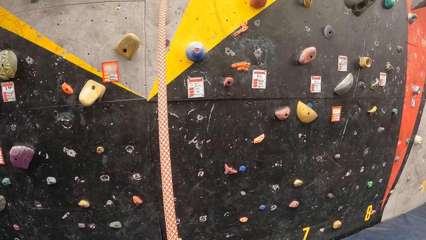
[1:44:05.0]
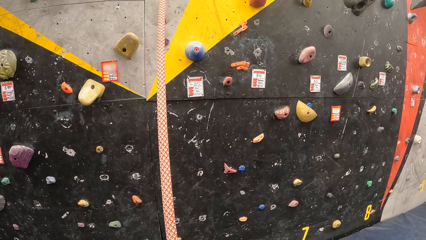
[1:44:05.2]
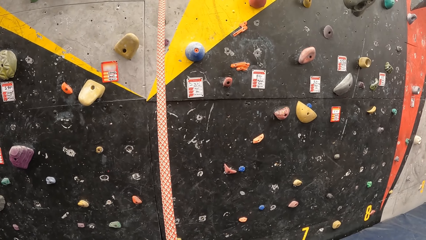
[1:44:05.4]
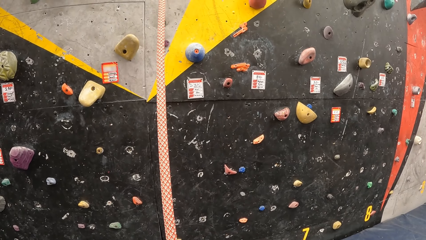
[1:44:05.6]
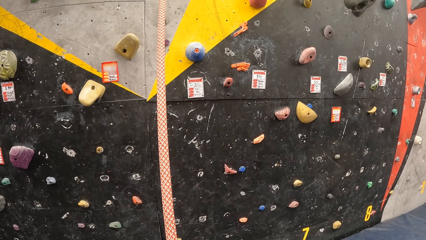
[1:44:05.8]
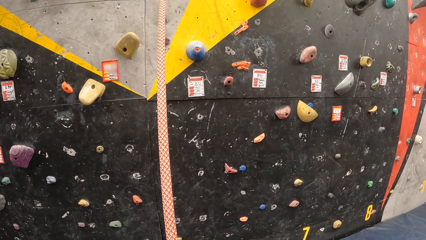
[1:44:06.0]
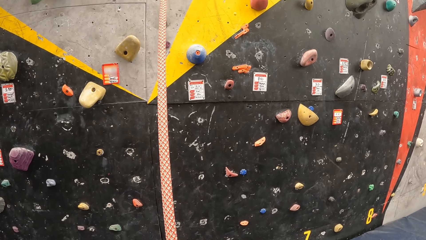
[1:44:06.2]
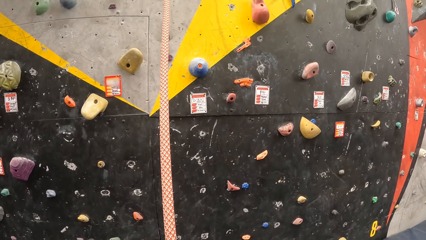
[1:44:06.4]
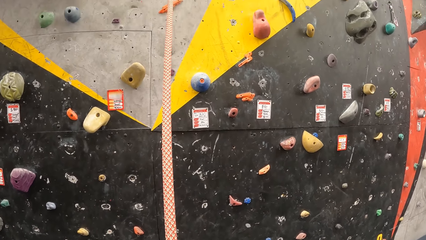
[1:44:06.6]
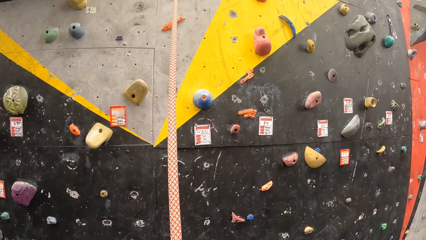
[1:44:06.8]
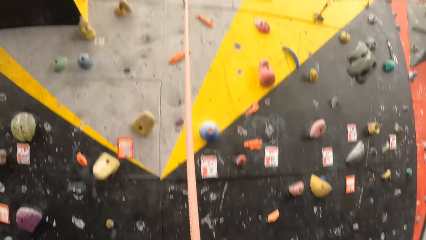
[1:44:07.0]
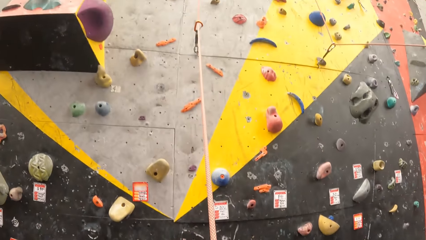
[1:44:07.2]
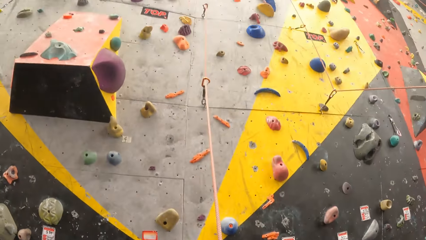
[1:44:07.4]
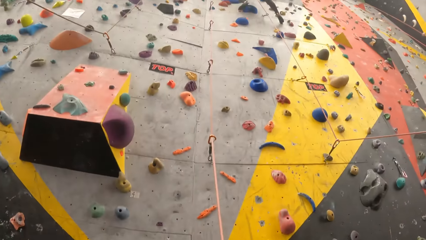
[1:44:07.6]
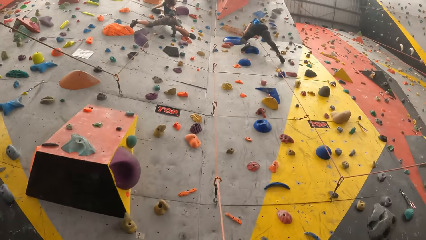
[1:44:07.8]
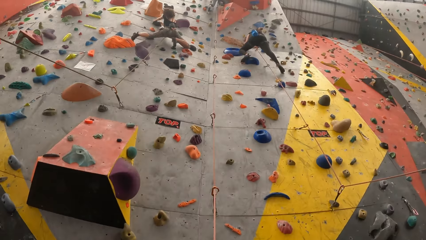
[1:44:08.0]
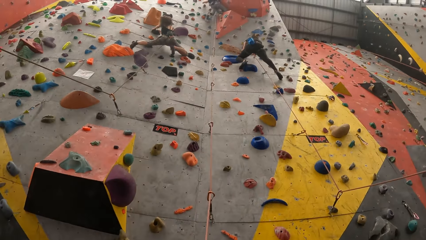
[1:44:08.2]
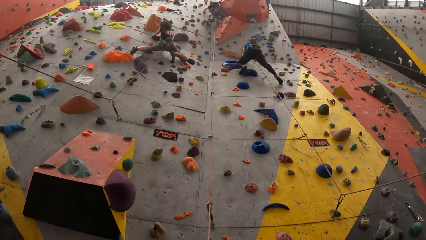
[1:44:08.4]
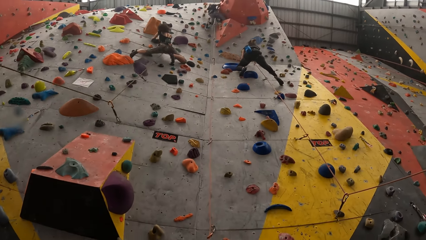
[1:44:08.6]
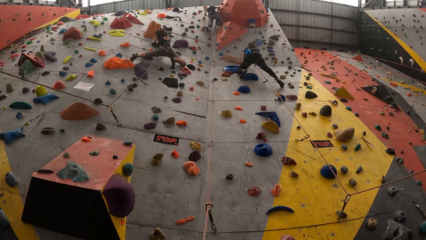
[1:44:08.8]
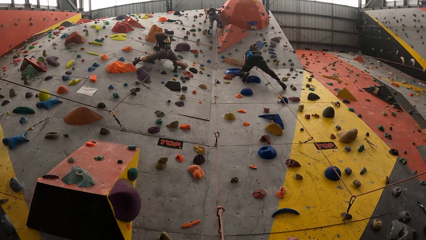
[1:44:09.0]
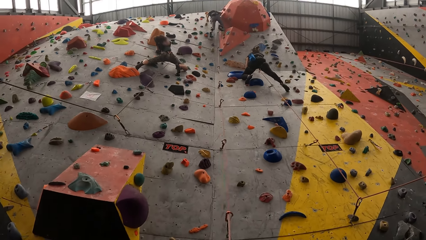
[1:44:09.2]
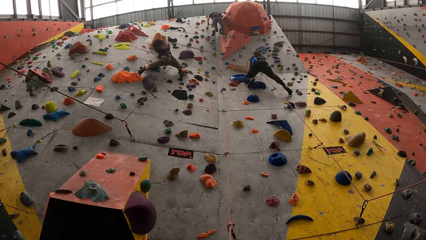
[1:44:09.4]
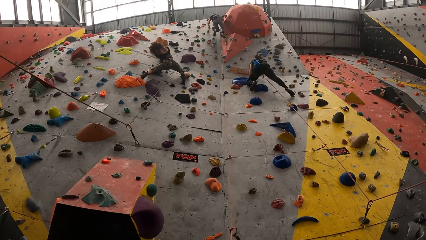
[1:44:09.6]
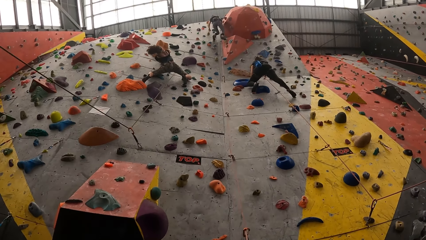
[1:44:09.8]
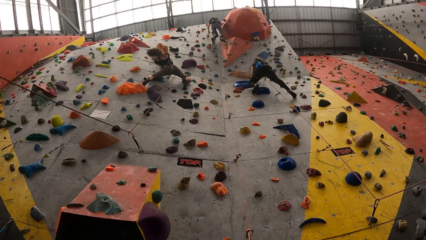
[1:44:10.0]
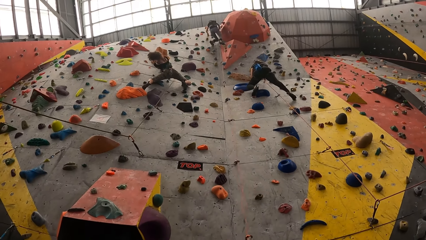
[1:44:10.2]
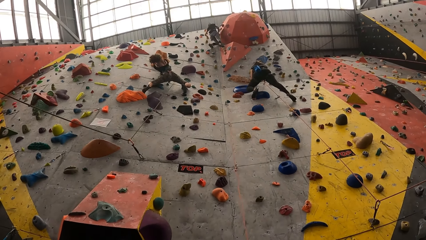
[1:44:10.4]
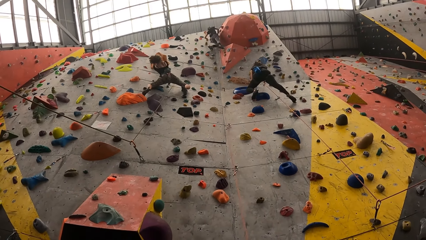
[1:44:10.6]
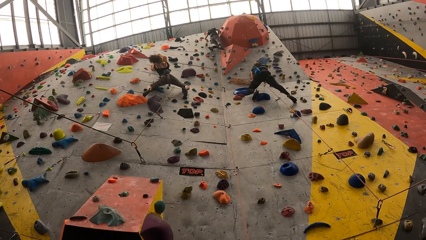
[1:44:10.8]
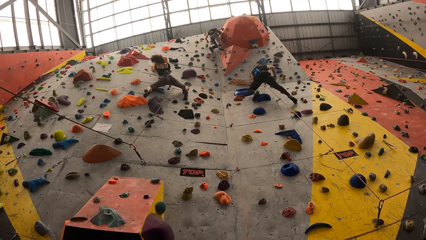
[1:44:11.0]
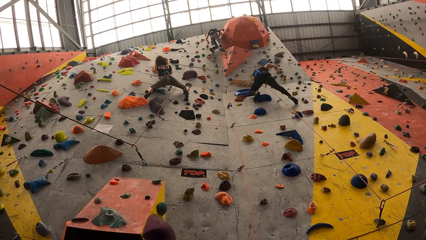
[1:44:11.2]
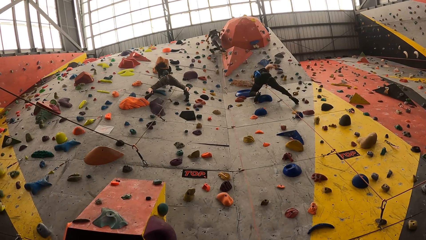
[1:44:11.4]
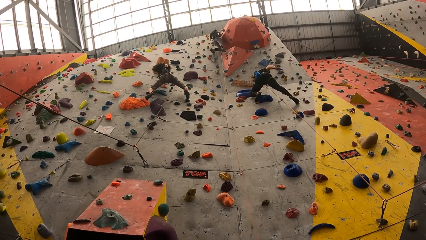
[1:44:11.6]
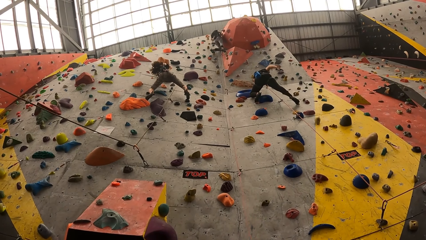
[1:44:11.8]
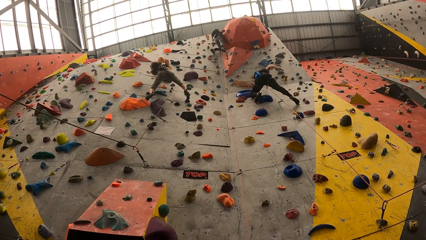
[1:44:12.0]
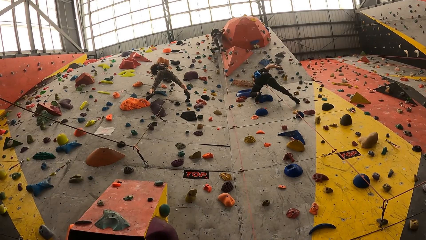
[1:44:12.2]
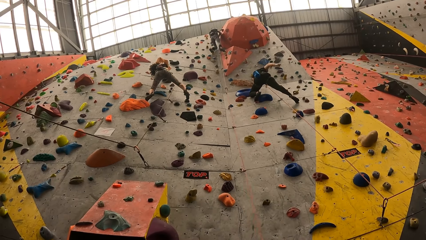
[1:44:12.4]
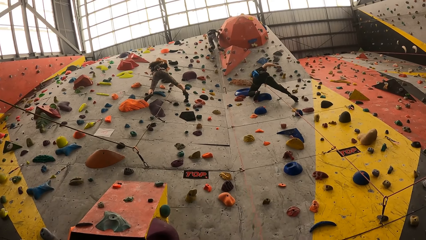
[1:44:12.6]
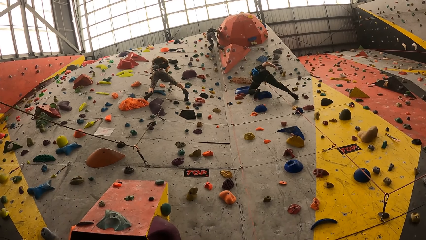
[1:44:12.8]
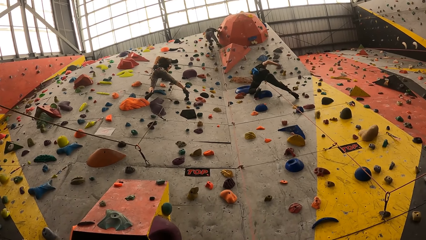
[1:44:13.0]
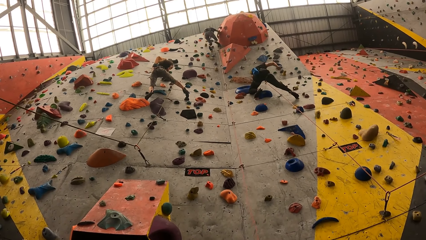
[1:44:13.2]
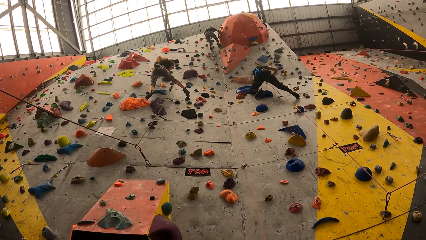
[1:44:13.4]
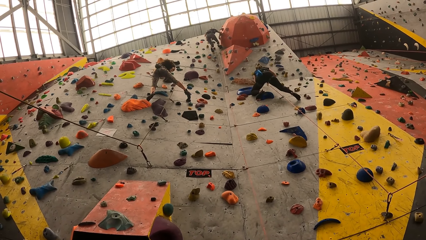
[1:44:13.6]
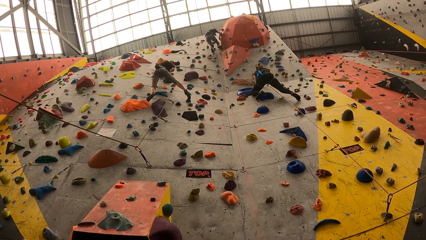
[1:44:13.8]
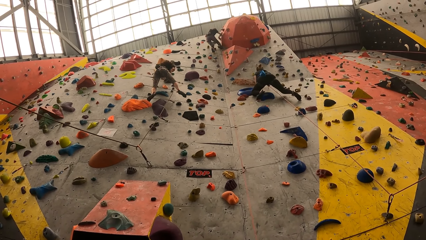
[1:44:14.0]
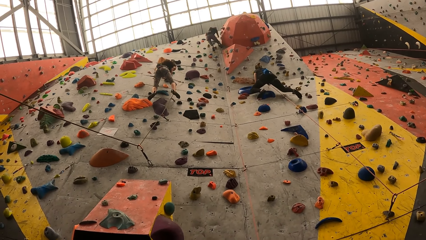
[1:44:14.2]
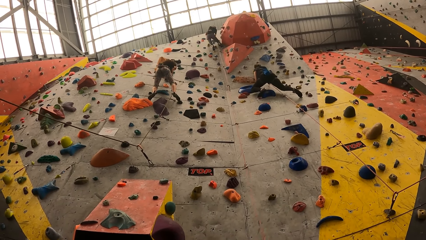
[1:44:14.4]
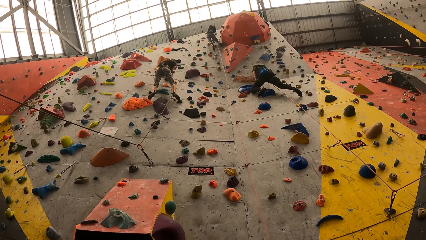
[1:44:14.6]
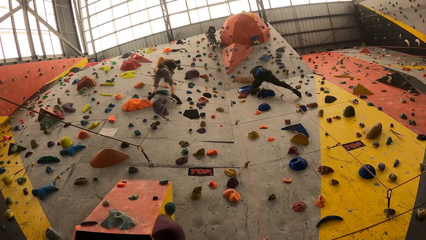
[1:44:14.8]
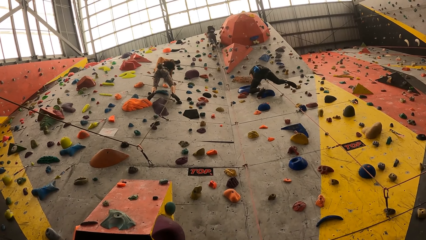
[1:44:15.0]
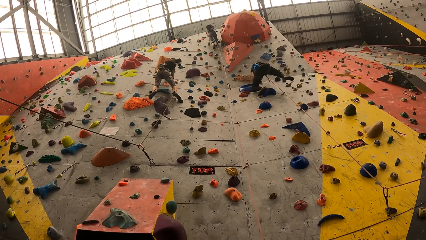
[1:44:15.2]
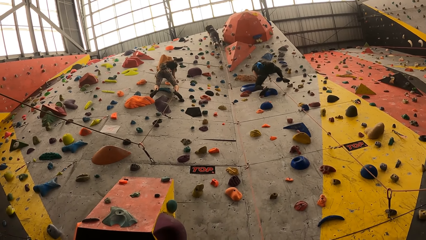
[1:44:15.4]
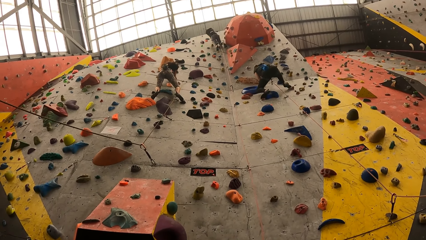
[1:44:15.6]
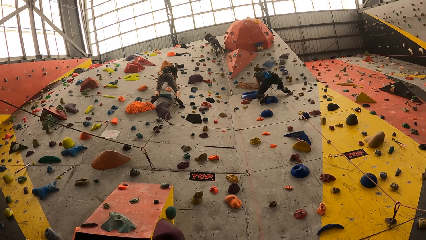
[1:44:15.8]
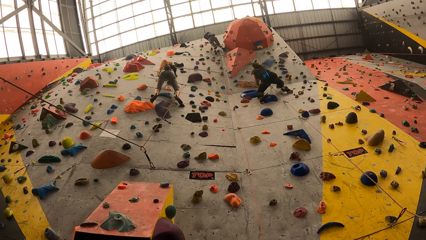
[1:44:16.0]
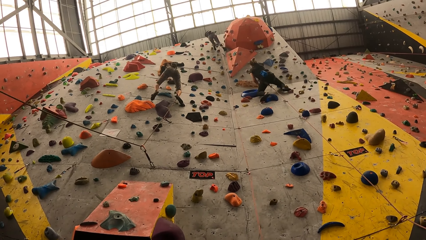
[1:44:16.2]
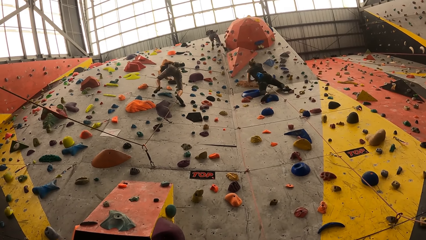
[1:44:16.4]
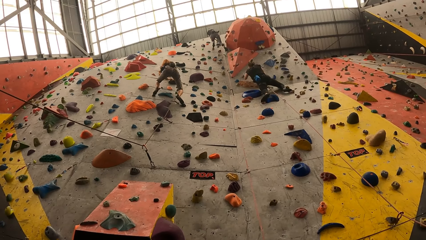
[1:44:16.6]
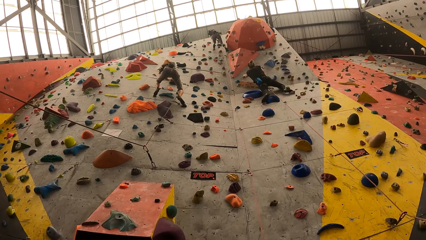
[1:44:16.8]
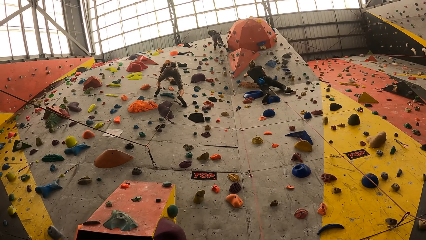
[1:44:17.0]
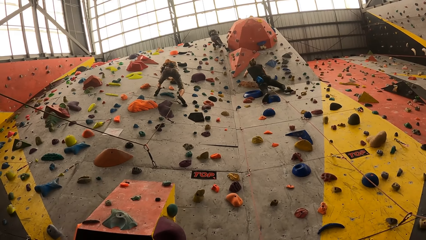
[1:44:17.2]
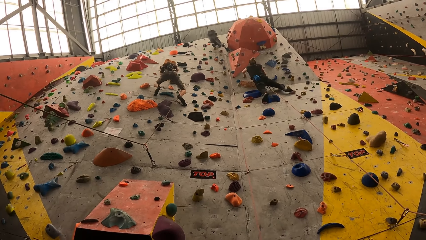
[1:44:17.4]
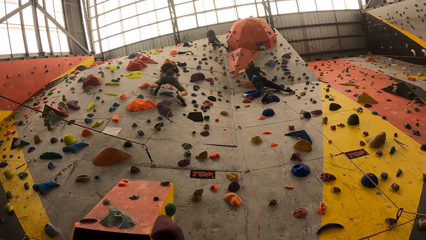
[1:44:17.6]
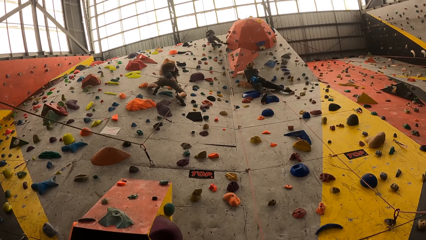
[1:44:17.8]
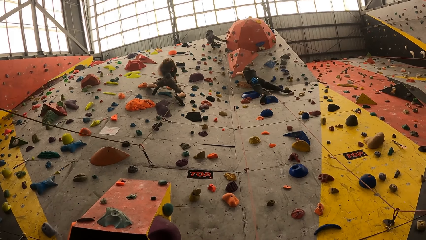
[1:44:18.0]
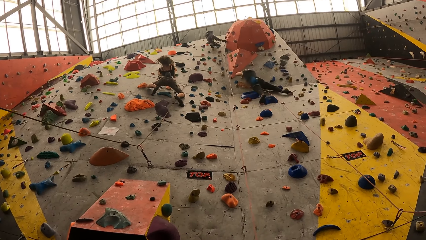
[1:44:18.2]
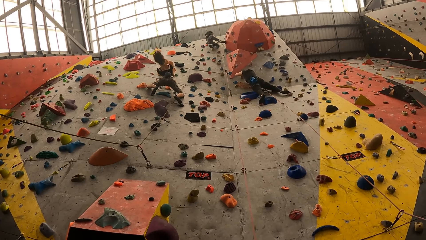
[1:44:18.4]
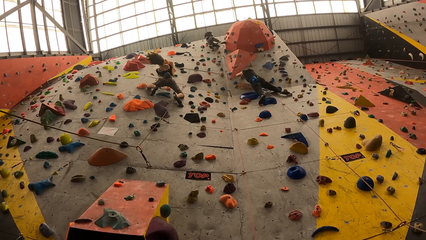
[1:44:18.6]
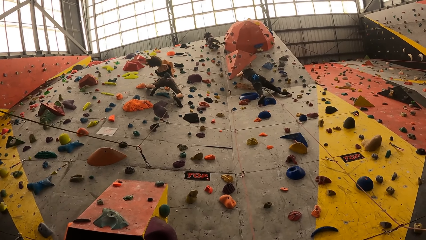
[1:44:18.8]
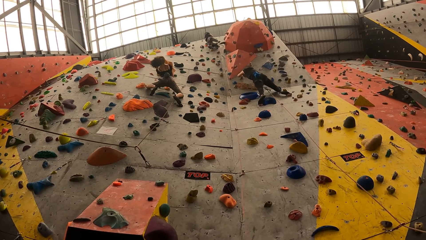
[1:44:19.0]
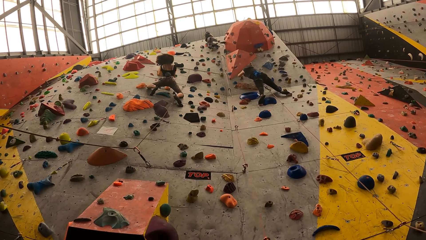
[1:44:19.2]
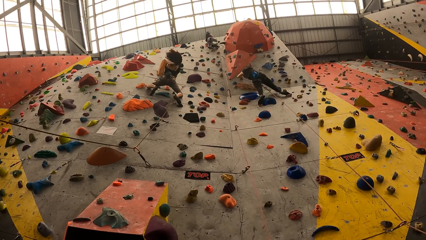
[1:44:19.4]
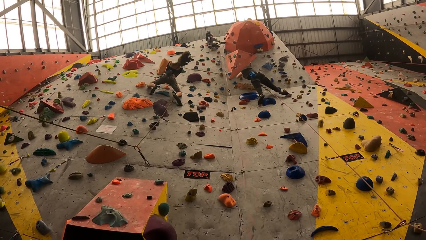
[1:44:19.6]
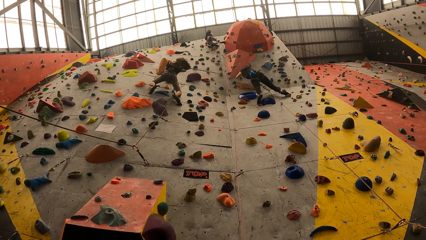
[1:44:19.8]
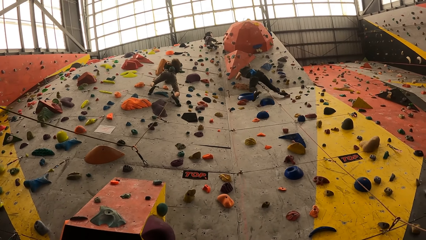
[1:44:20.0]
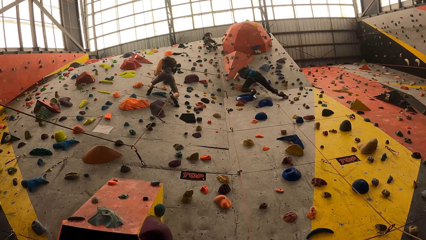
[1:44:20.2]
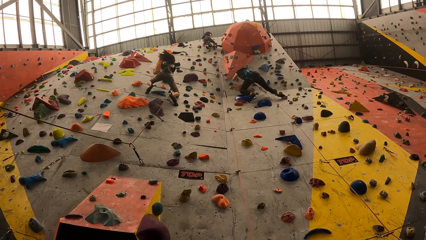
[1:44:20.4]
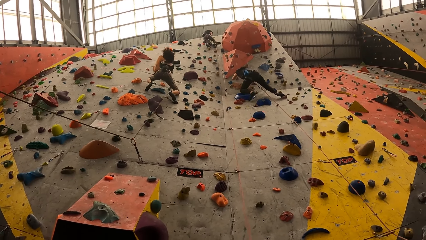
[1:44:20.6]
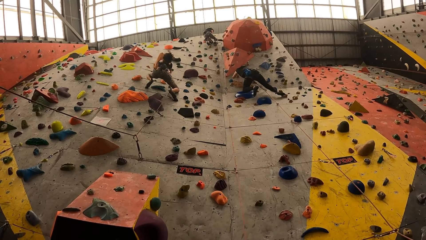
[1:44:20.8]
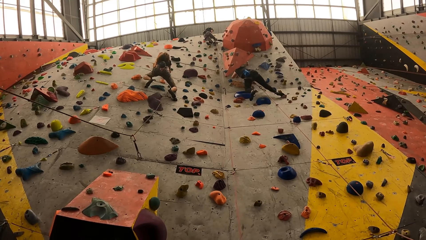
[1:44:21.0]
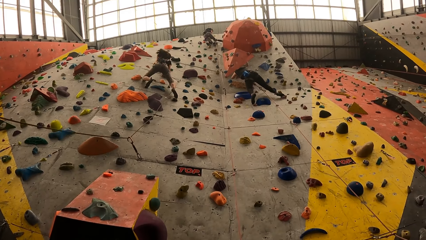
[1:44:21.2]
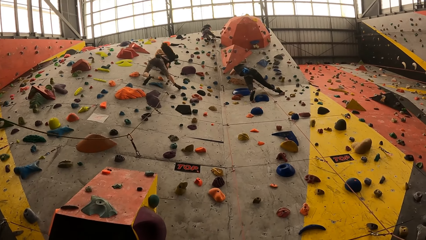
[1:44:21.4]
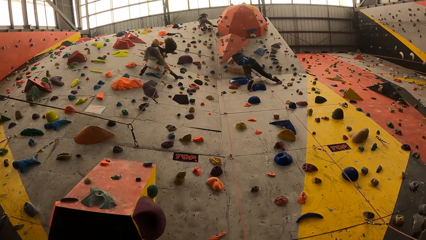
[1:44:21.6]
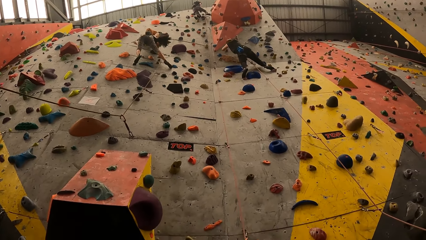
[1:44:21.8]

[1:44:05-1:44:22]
The camera wearer looks up on the climbing wall.
